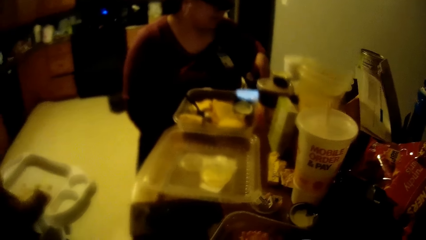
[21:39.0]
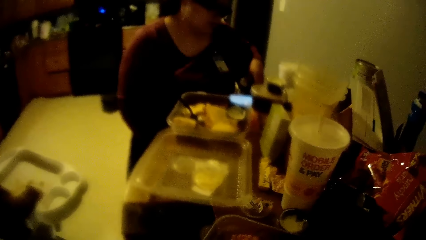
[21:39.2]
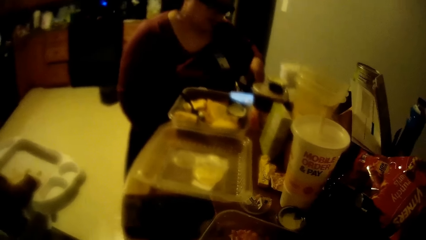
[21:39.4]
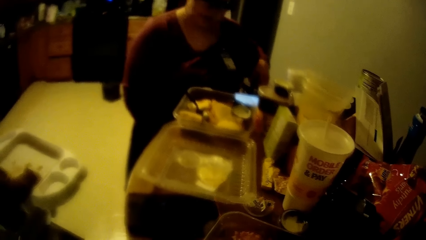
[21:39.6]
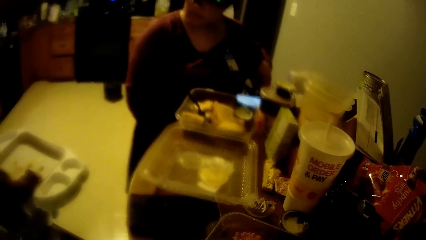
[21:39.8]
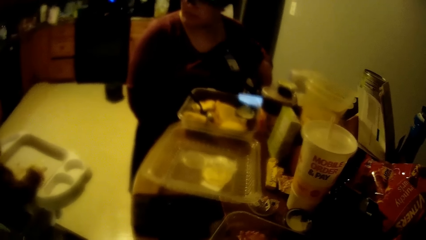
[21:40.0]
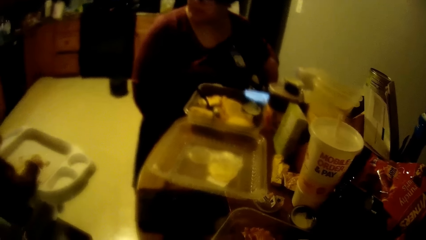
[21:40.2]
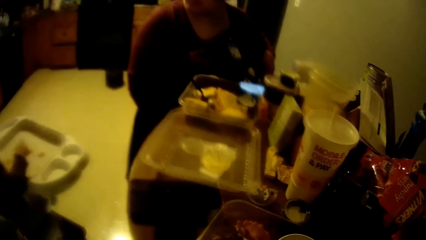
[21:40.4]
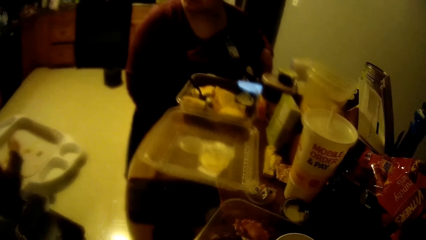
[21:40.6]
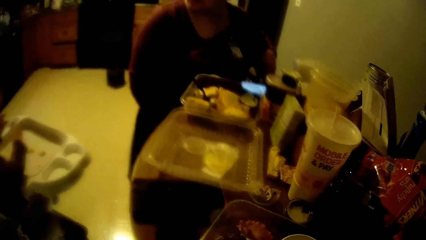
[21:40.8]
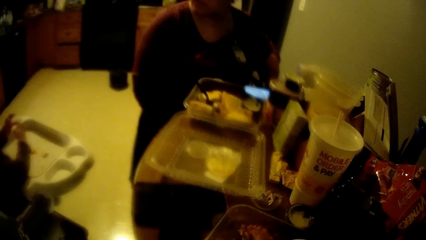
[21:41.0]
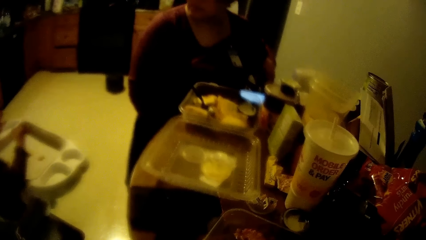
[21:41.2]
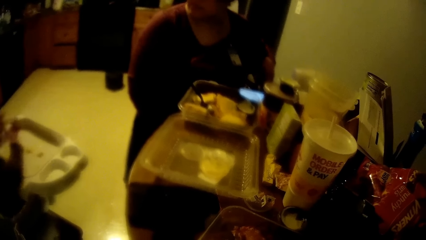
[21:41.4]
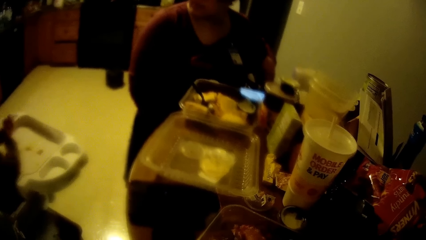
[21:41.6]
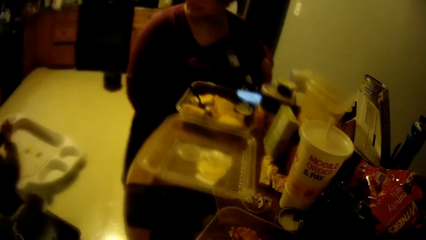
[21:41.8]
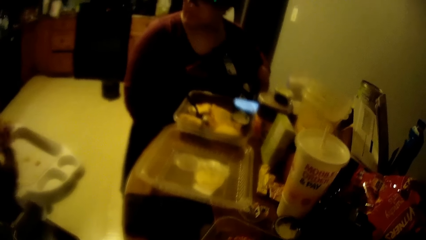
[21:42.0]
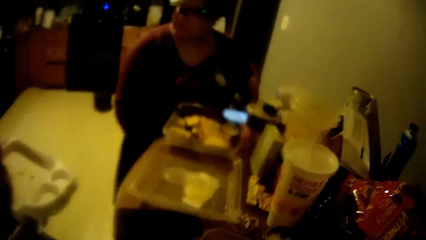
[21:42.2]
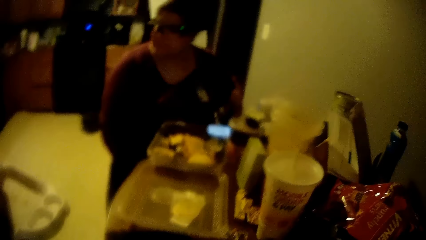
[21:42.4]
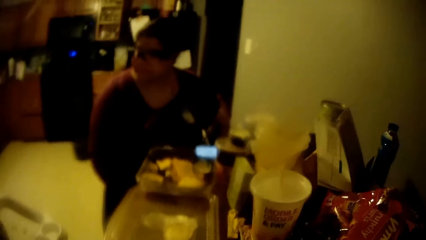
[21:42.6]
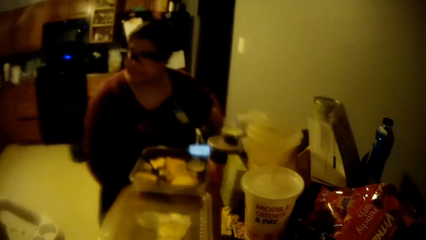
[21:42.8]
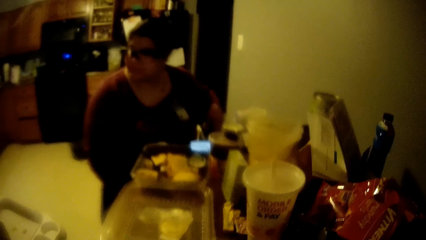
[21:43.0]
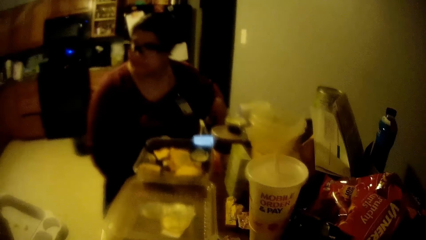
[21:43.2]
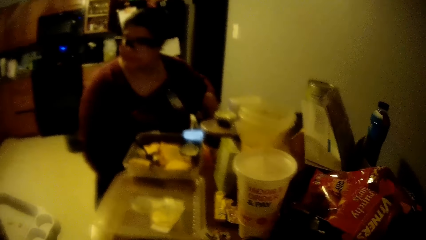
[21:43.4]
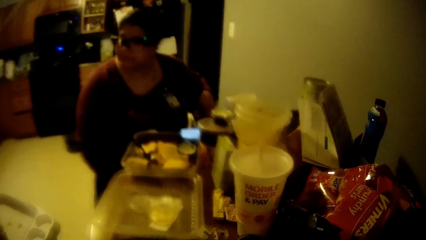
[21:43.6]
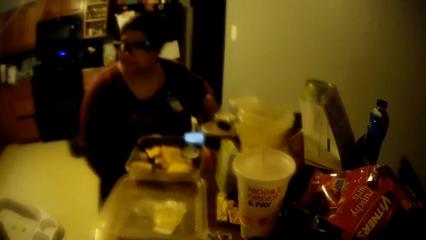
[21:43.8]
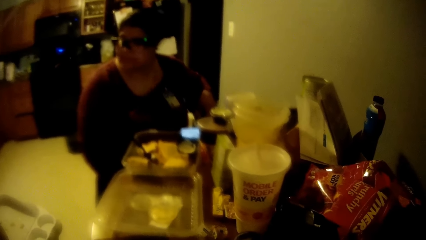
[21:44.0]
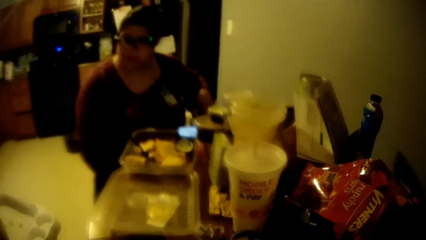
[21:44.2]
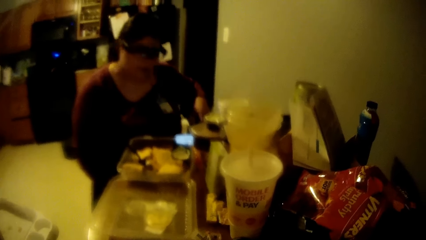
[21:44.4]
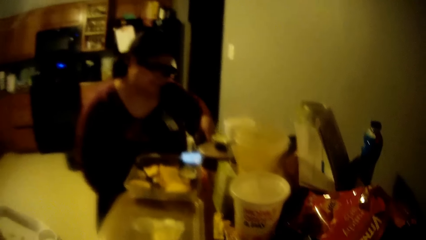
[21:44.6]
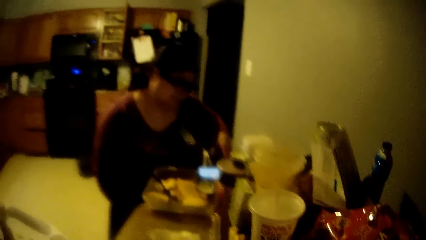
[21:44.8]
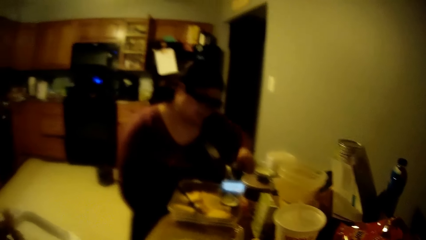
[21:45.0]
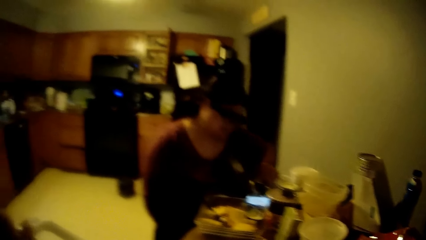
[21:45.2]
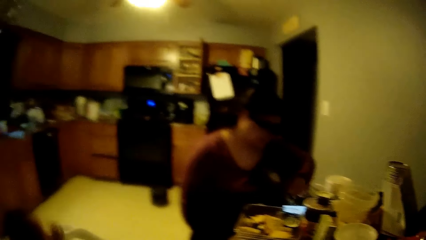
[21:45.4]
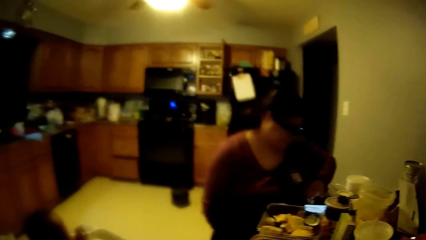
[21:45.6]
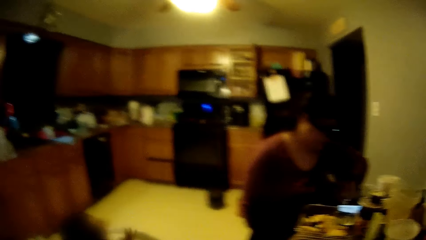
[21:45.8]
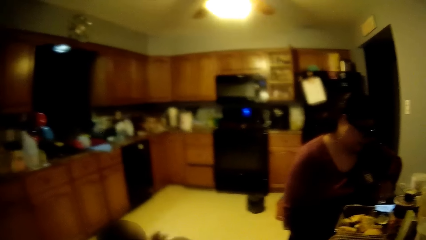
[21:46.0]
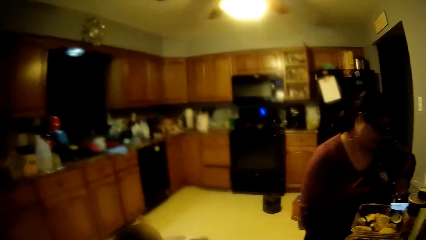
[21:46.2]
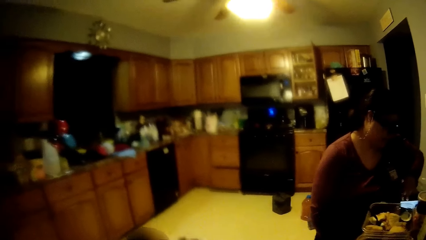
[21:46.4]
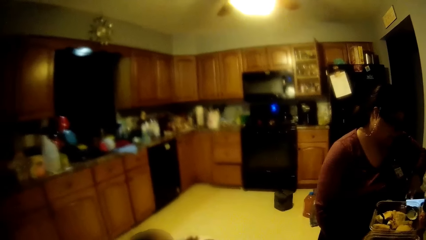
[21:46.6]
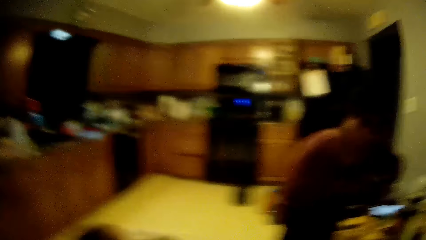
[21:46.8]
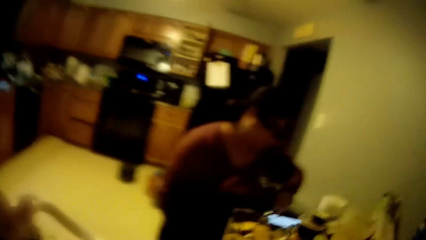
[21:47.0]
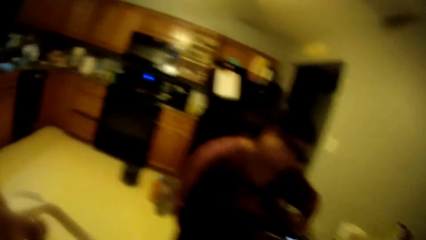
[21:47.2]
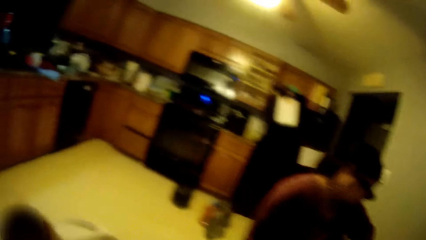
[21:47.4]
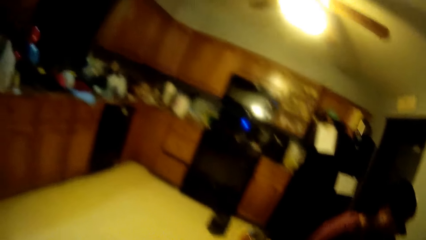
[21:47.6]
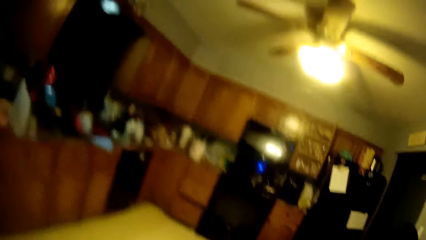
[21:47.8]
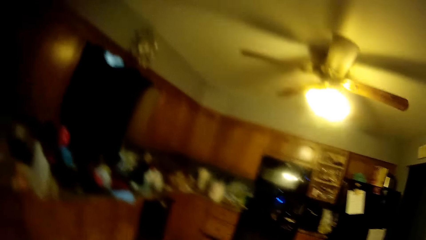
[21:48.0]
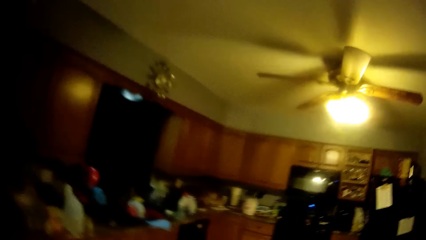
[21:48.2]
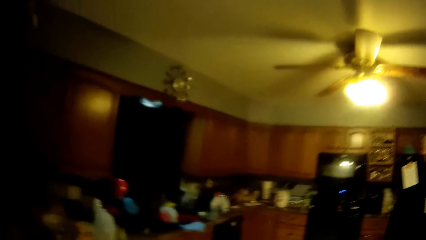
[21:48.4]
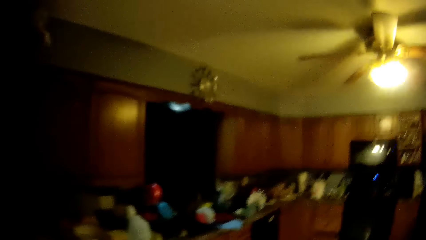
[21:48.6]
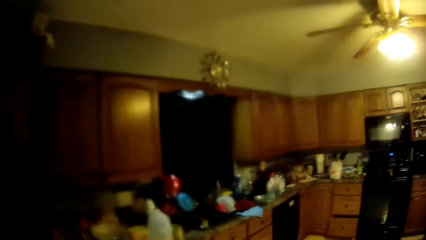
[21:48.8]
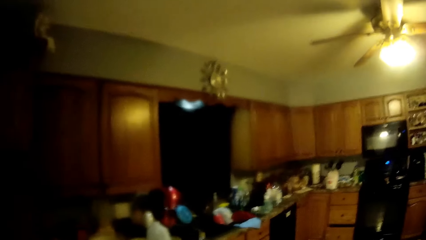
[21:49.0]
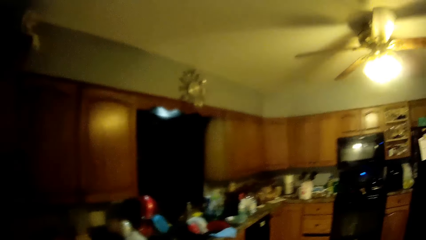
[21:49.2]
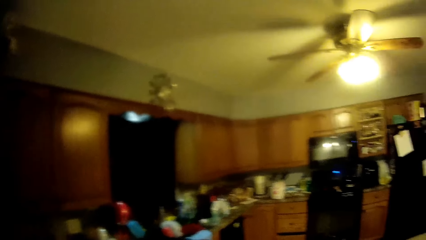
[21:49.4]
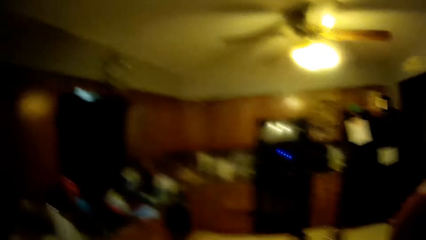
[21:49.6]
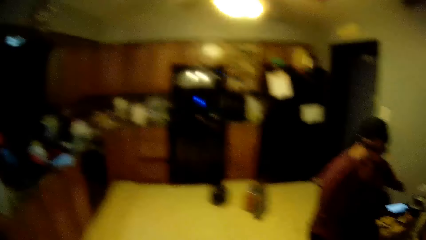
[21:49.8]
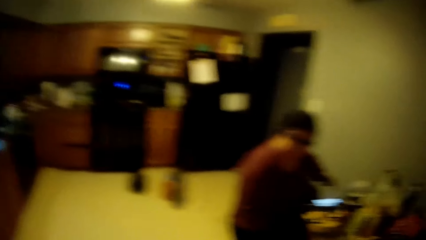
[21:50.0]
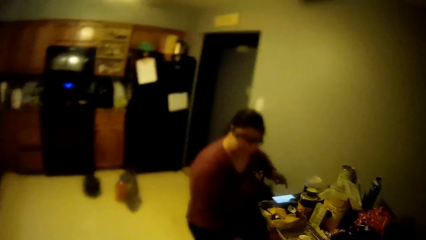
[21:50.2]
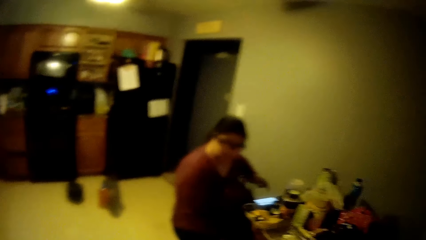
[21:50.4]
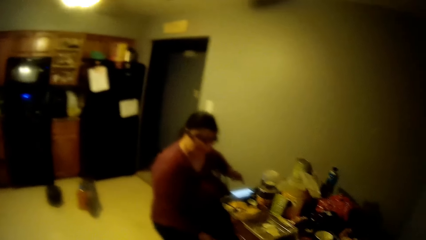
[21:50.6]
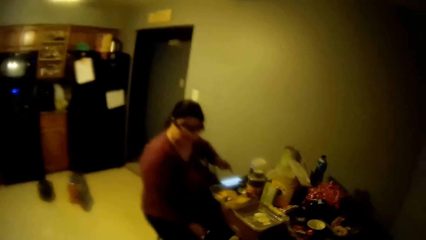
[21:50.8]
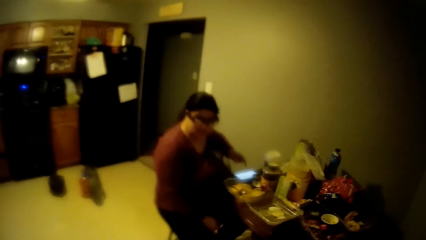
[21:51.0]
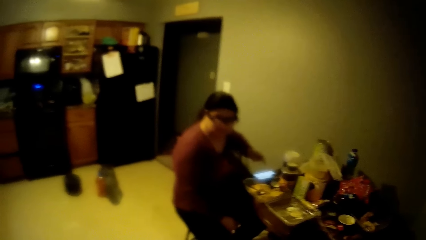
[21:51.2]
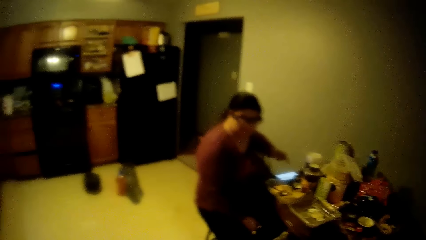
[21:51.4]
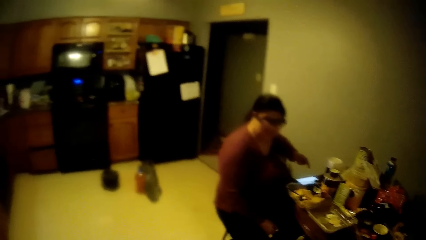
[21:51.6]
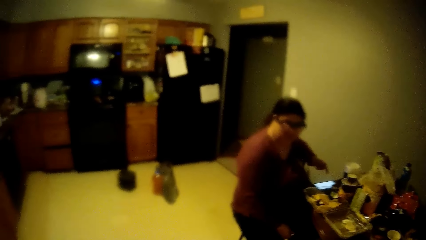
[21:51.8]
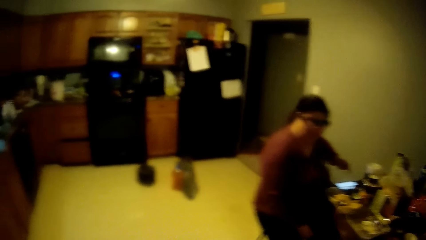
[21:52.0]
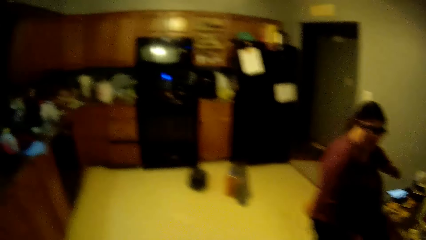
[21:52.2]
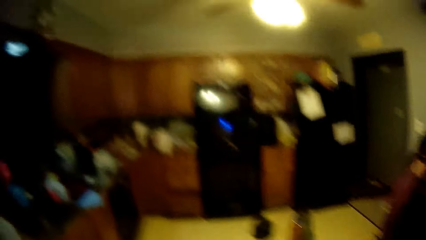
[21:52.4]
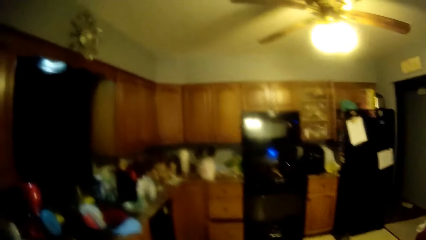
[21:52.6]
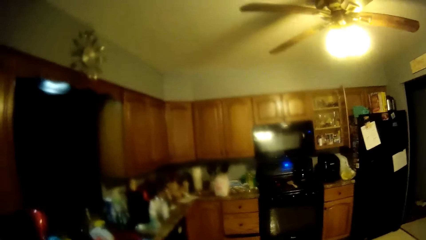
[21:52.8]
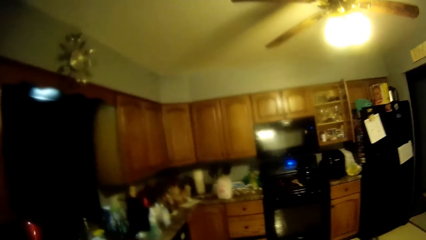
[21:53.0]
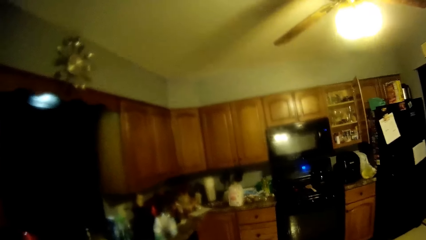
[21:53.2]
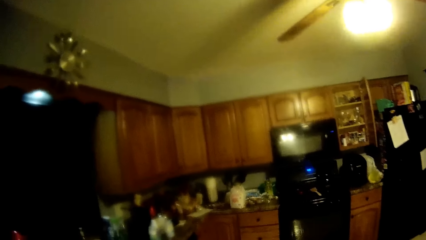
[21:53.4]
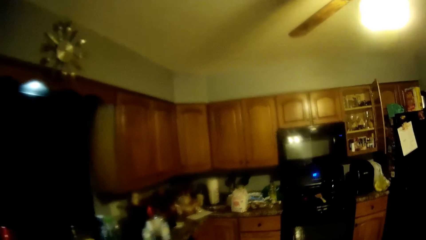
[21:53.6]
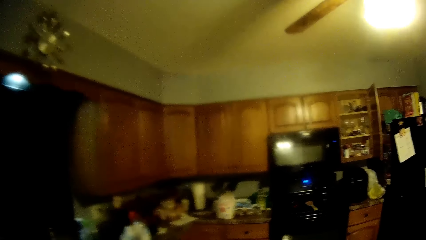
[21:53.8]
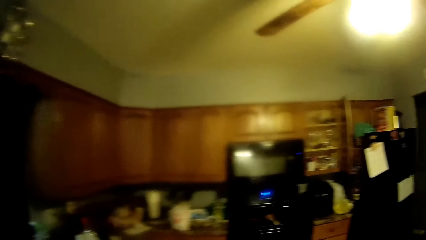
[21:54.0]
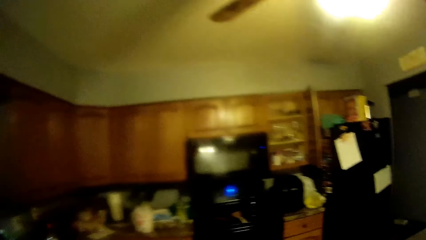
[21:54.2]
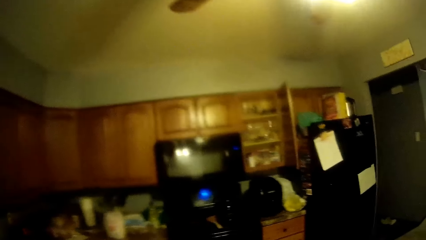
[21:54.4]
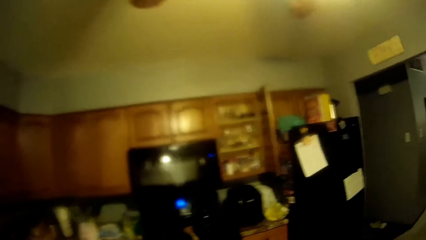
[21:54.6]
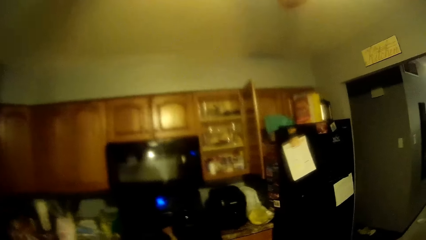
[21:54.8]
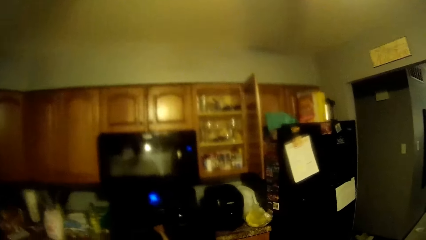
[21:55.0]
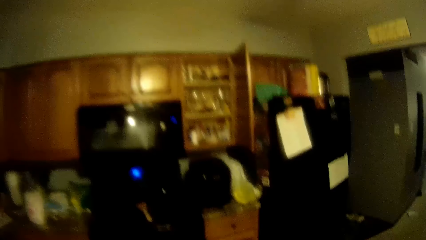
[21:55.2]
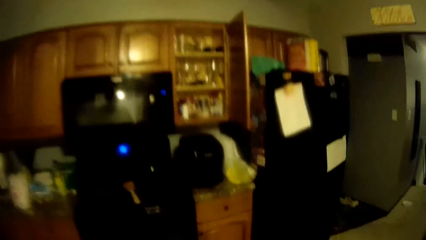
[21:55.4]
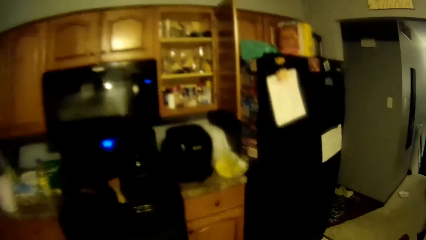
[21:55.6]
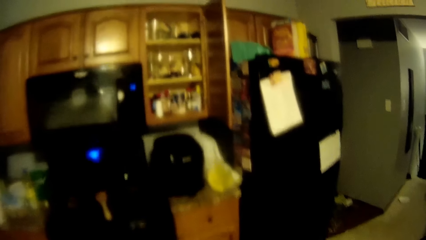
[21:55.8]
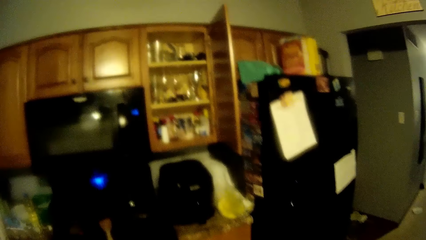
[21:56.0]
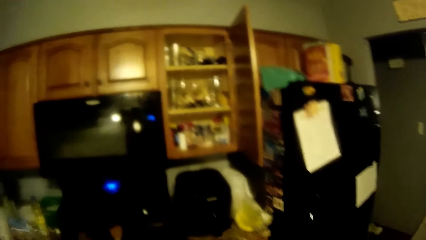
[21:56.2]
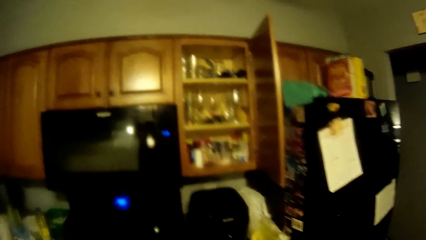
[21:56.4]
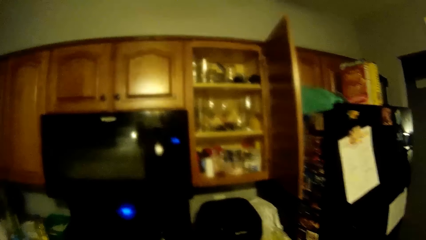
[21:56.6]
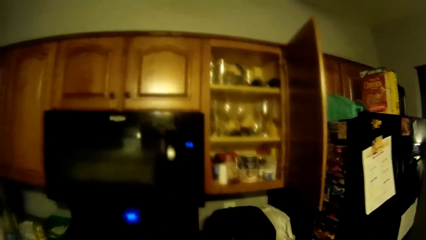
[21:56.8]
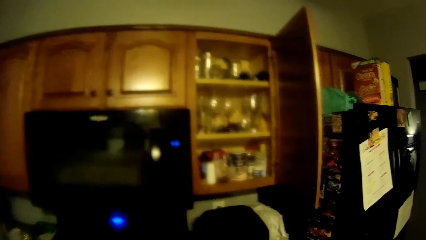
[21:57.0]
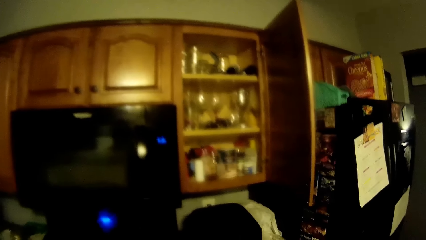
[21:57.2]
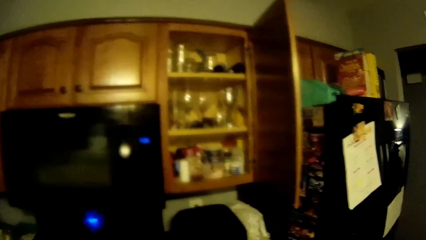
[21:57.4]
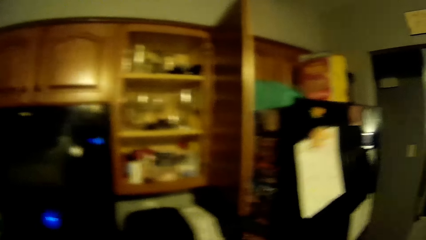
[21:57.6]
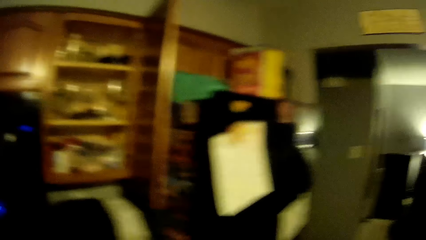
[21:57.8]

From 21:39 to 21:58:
The toddler claps. The camera wearer stands up from a chair. They look around. The toddler converses with the camera wearer. The woman converses with the toddler. The woman converses with the camera wearer. The camera wearer walks.
